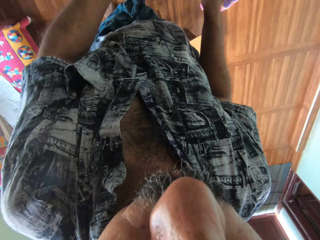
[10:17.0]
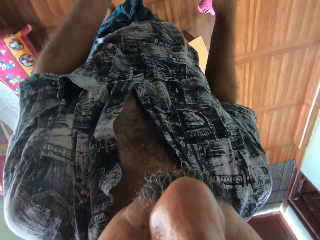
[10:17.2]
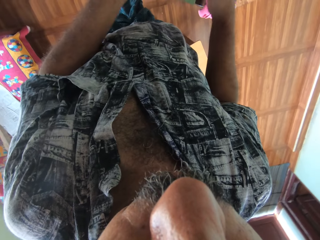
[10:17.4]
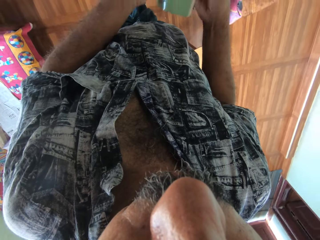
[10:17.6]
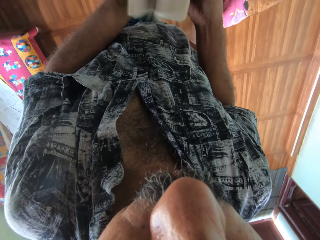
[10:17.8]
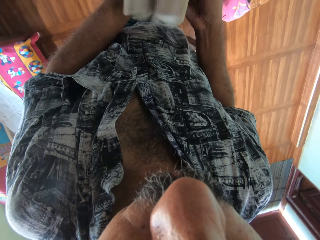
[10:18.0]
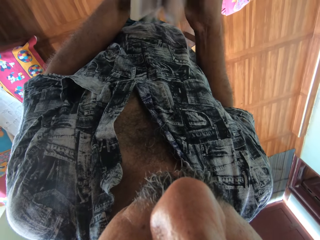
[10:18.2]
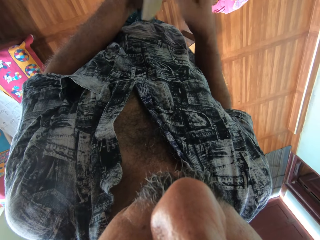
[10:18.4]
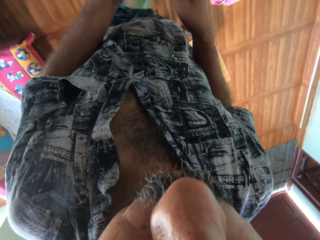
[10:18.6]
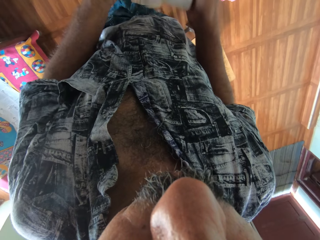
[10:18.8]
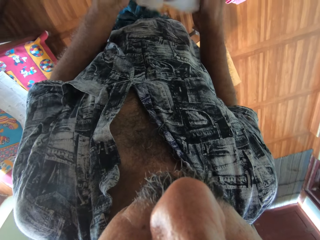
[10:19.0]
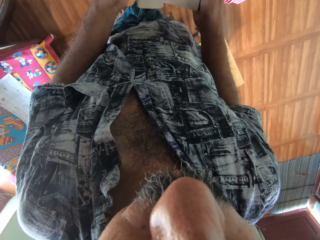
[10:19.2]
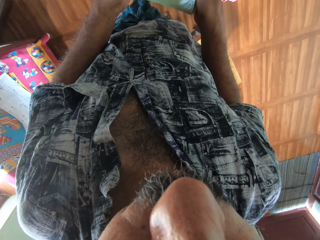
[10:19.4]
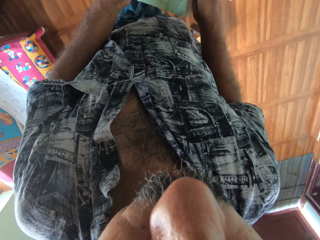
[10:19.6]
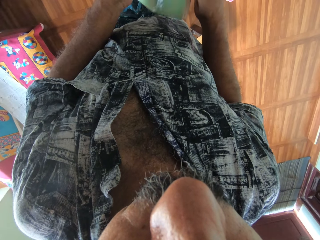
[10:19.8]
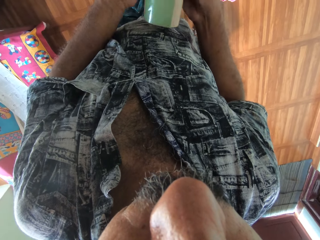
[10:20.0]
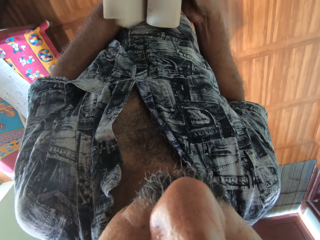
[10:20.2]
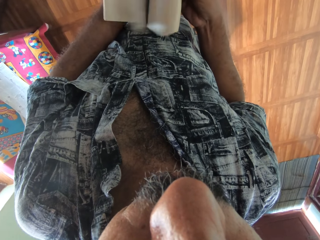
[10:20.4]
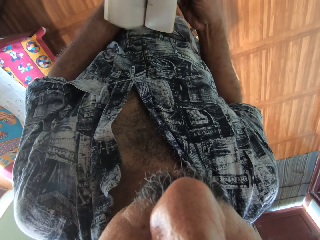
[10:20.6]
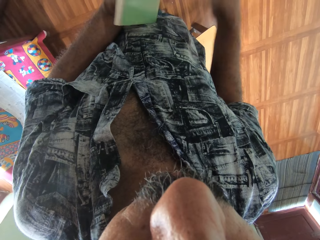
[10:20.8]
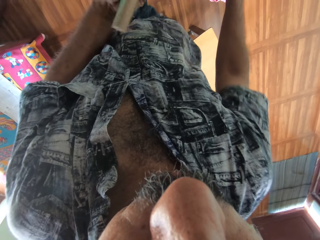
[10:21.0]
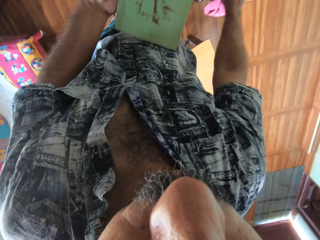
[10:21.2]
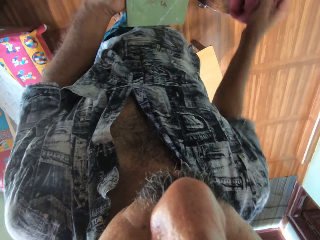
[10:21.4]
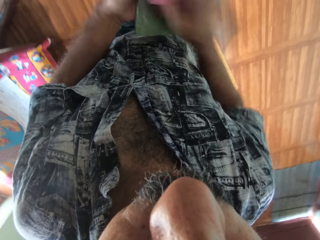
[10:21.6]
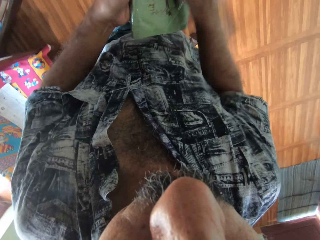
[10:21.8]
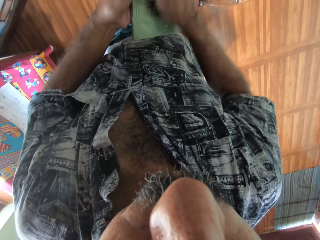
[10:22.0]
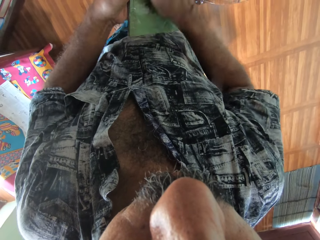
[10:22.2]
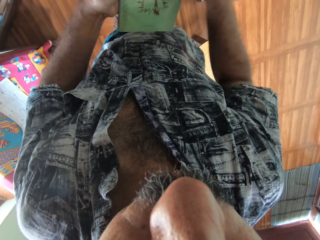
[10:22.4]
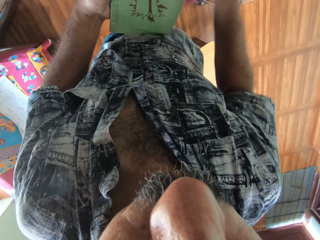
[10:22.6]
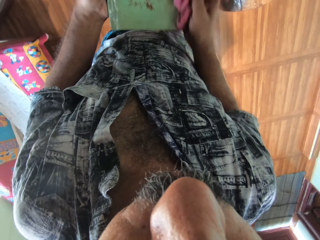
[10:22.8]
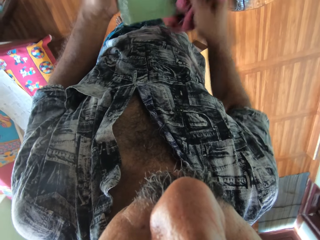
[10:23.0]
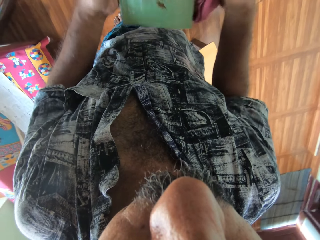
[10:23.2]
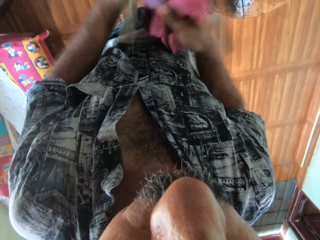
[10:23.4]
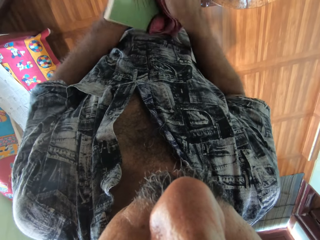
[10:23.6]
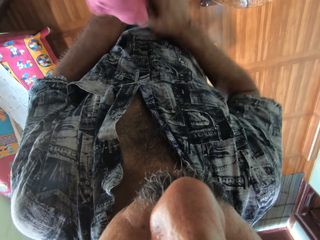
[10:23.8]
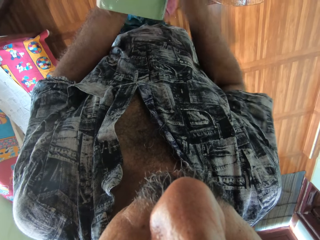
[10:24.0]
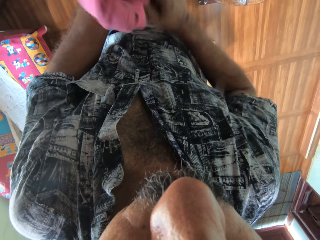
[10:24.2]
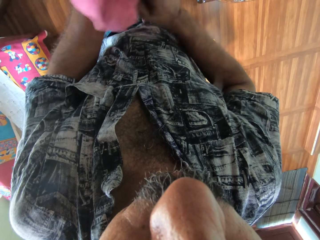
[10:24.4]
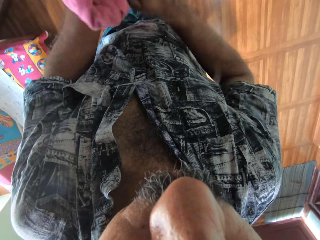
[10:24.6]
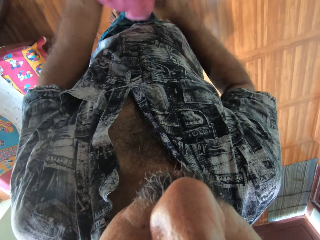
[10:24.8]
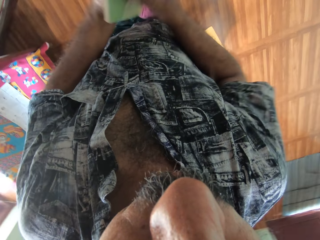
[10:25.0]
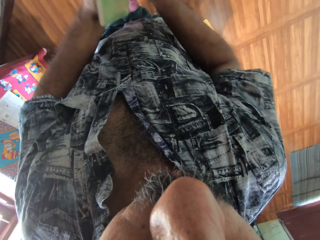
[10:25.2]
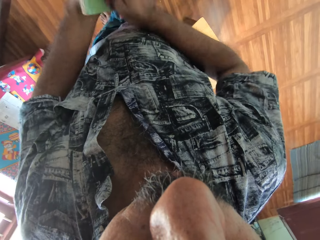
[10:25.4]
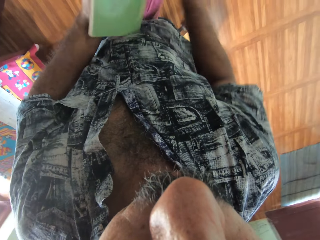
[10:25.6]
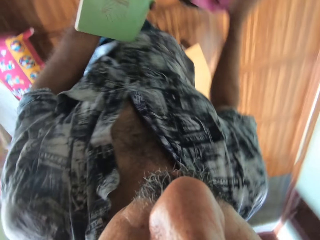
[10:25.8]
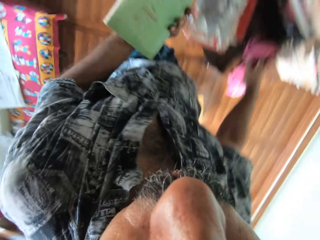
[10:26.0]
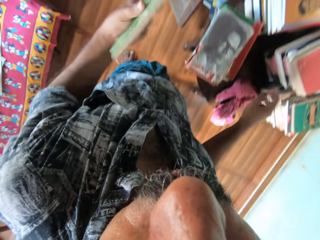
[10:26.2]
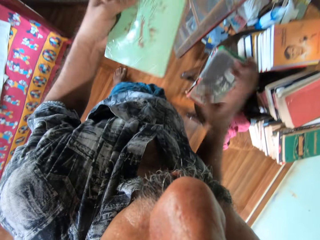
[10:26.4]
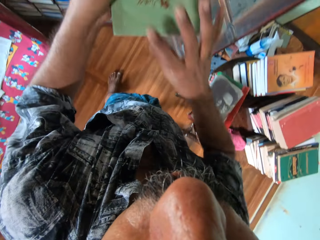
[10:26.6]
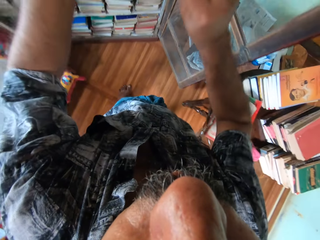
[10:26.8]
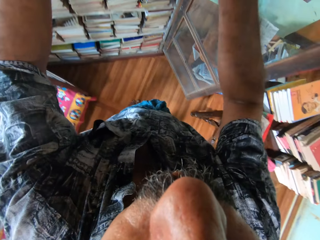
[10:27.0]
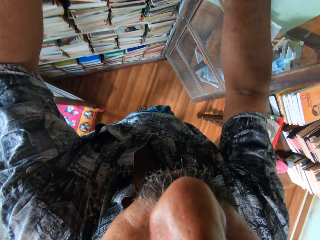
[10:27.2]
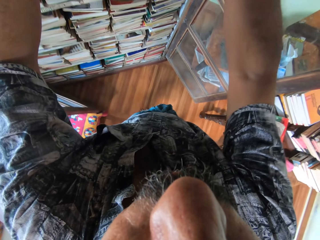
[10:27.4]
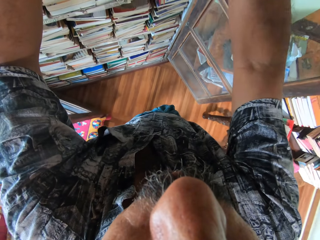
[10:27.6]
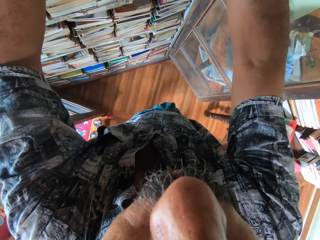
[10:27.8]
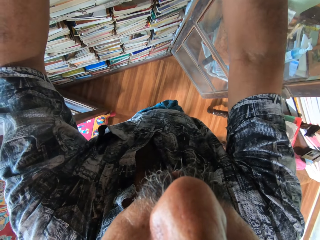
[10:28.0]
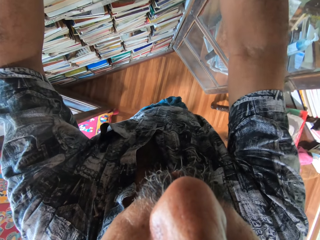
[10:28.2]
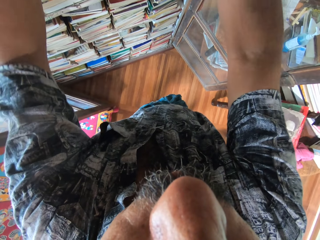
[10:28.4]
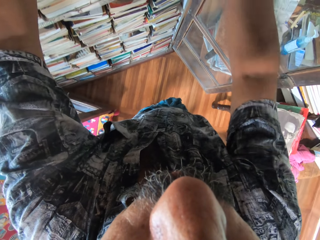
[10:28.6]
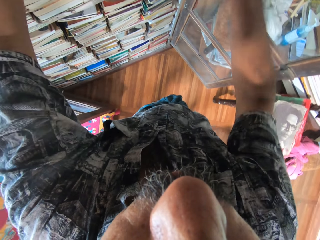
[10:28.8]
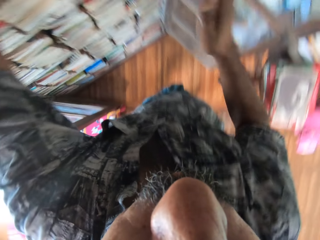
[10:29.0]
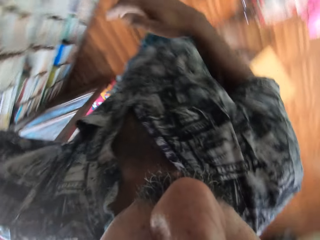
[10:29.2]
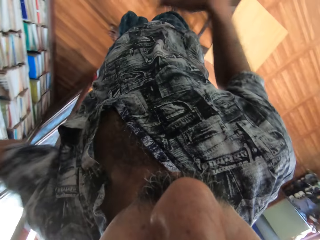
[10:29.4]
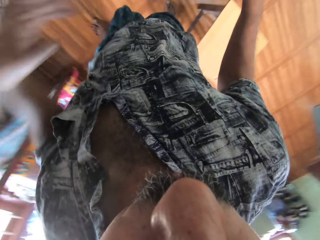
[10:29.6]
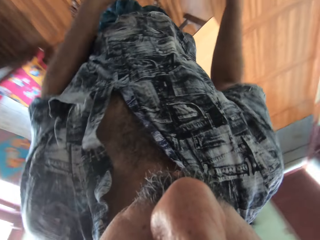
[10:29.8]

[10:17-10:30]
The camera wearer picks up the book. He flips the pages of the book in his hands repeatedly. He picks the napkin from the table with his right hand. He cleans the book in his left hand with the napkin in his right hand. He turns the book in his left hand. He cleans the book in his left hand with the napkin in his right hand. He drops the napkin in his left hand on the table. He holds the book in his hands. He places the book in the cabinet.

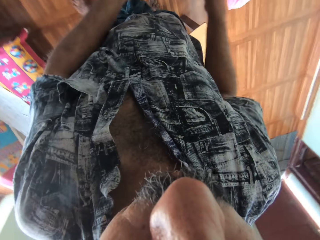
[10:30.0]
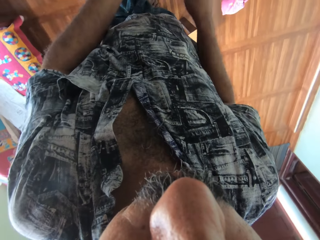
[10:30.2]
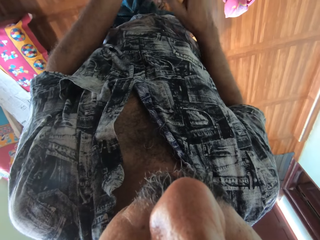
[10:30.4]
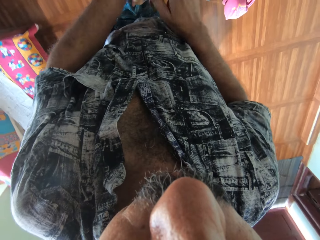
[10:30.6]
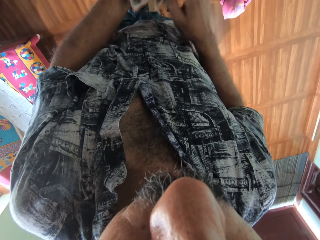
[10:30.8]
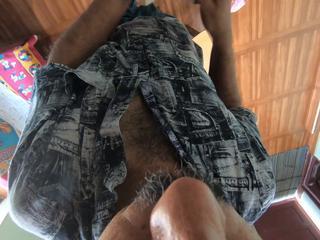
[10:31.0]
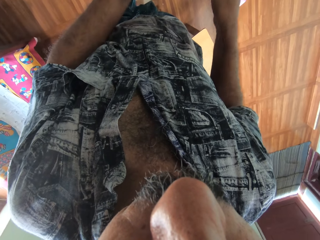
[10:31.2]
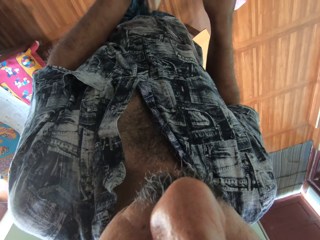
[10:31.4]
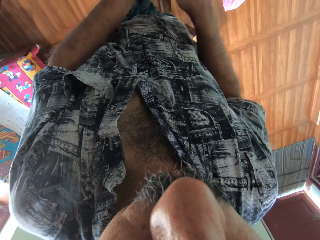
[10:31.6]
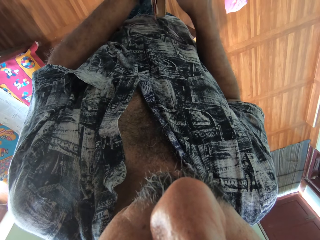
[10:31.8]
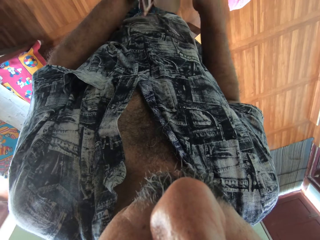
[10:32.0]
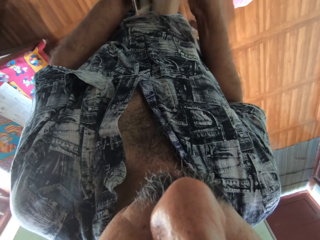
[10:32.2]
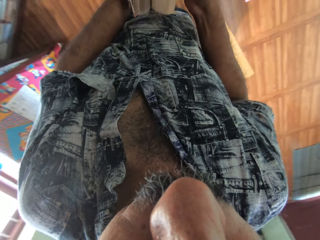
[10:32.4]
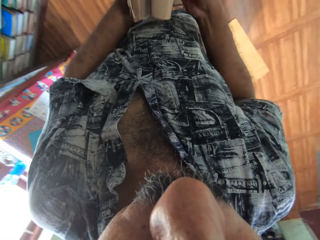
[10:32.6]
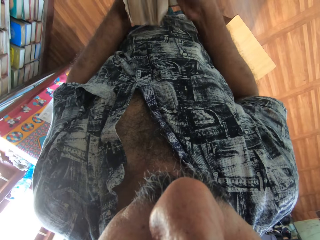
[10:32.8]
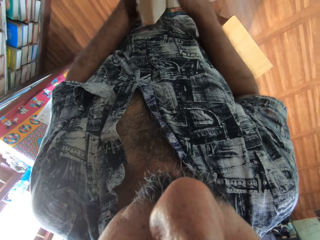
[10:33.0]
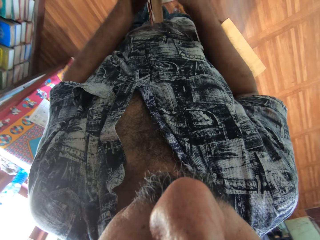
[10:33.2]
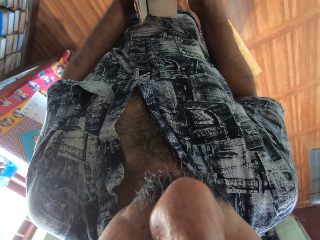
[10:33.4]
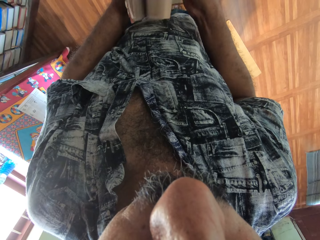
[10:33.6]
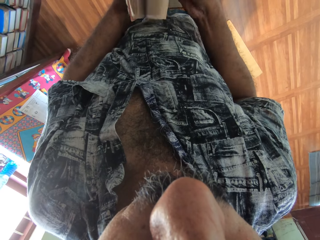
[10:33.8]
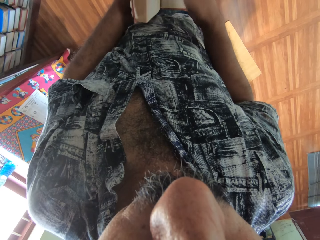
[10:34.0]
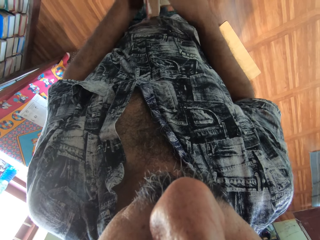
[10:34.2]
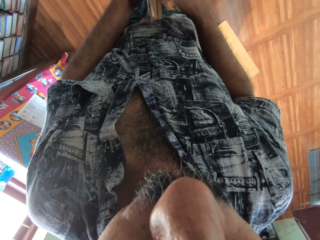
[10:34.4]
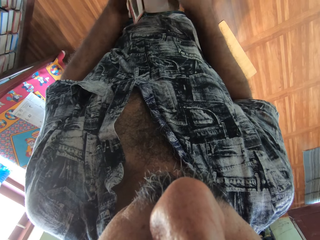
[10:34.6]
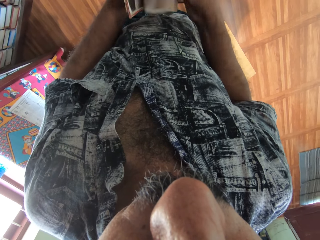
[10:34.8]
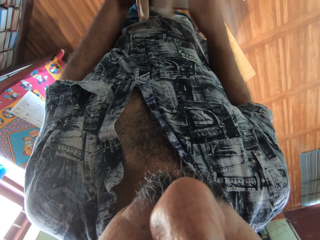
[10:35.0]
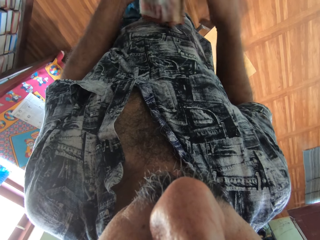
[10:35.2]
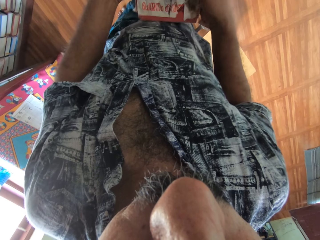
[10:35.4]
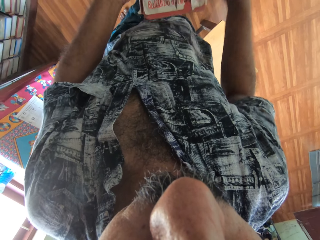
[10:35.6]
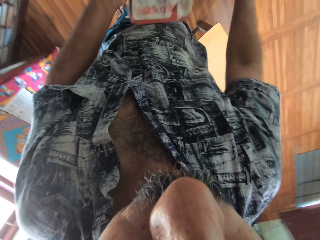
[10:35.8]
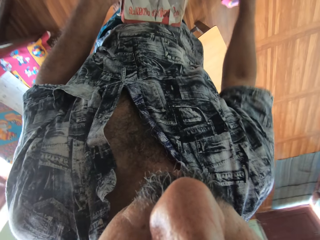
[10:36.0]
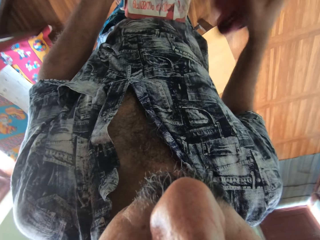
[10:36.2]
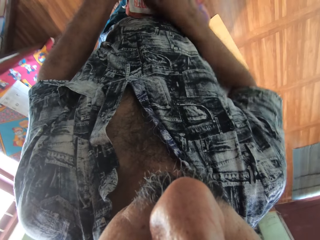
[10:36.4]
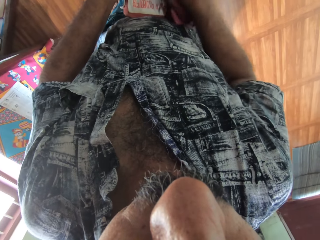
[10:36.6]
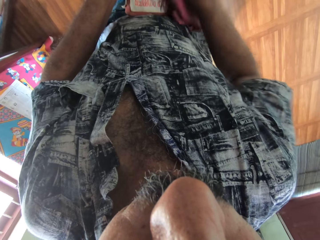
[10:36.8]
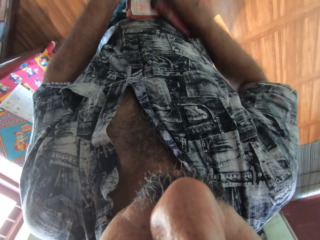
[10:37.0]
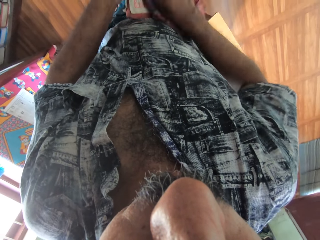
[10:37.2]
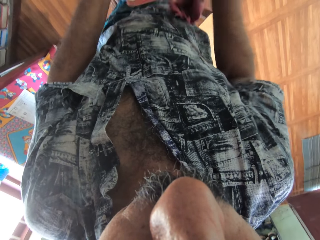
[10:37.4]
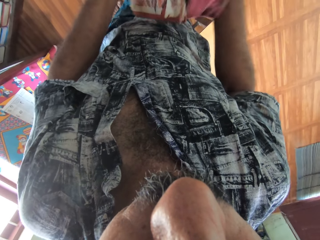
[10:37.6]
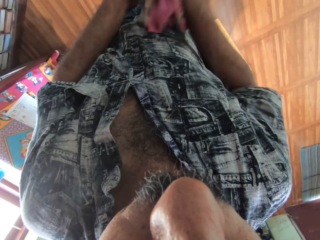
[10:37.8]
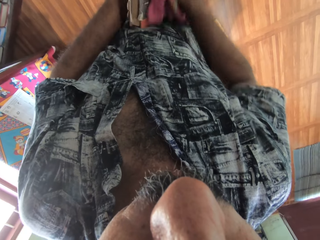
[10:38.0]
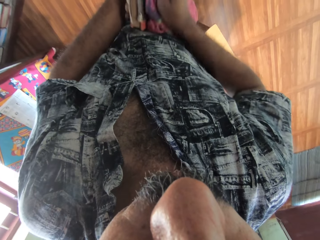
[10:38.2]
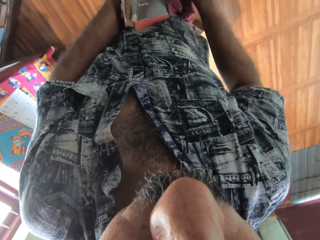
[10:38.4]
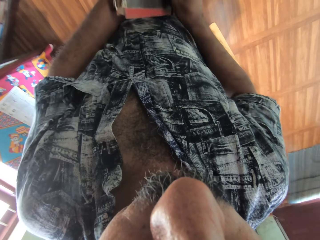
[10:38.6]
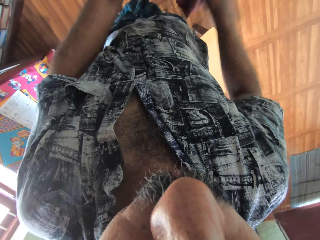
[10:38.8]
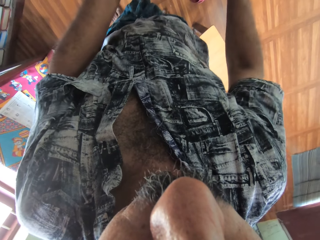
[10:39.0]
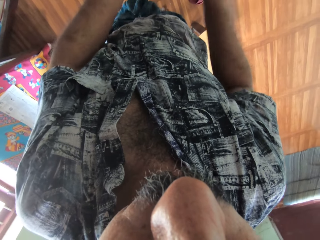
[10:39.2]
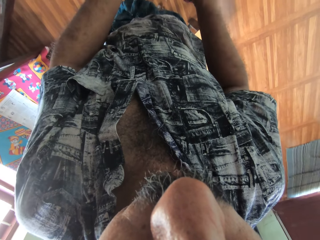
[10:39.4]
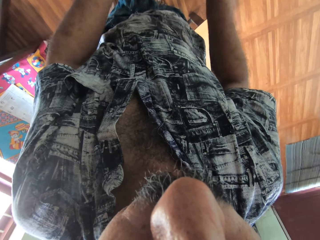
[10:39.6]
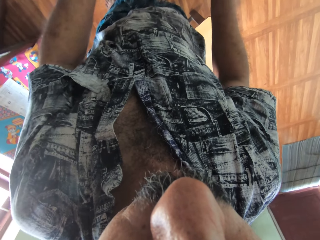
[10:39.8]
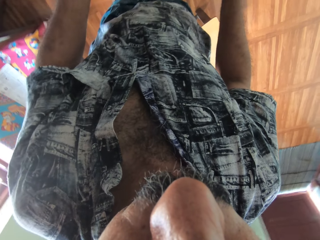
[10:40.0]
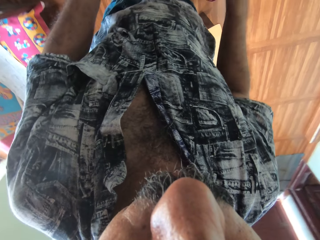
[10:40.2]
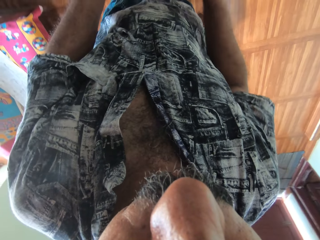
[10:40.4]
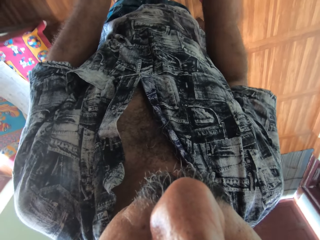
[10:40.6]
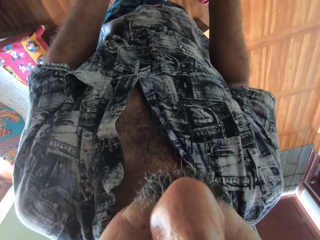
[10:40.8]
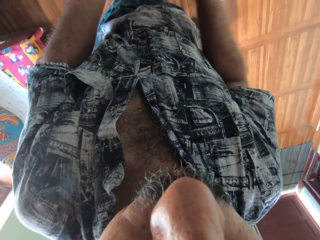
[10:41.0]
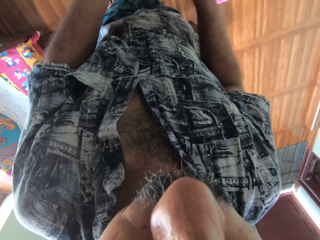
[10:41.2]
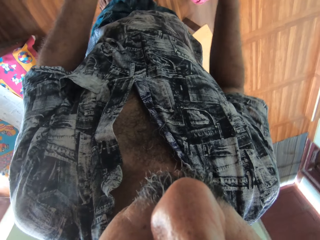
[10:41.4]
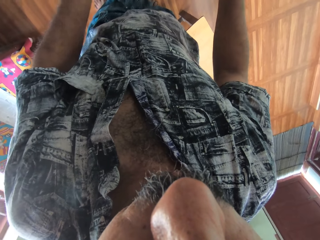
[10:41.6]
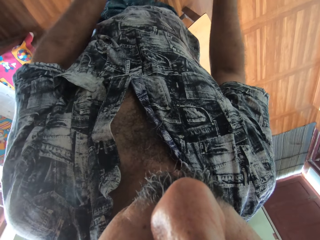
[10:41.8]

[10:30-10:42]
The camera wearer flips the pages of the book in his hands. He picks up the book. He flips the pages of the book in his hands repeatedly. He turns the book in his hands. He picks the napkin from the table with his right hand. He cleans the book in his left hand with the napkin in his right hand. He turns the book in his left hand.
